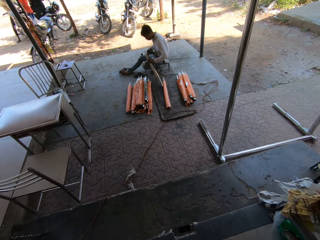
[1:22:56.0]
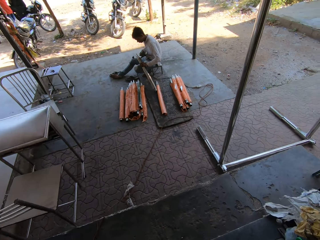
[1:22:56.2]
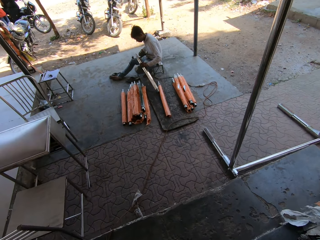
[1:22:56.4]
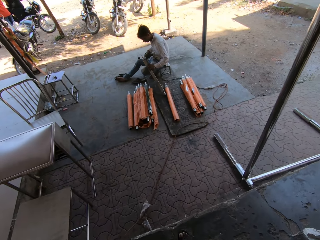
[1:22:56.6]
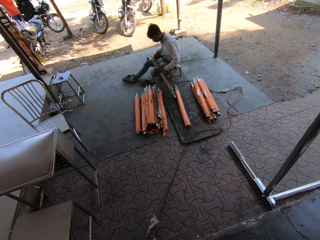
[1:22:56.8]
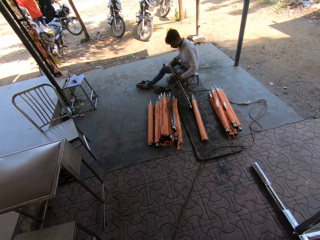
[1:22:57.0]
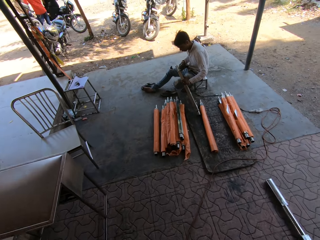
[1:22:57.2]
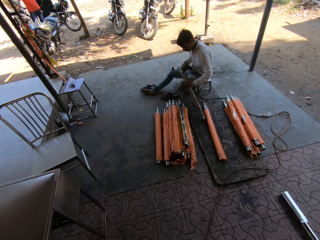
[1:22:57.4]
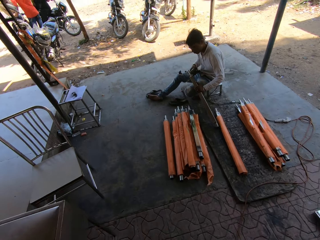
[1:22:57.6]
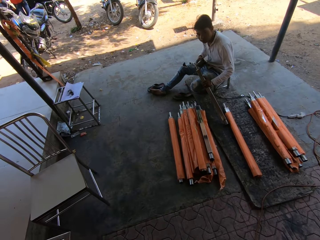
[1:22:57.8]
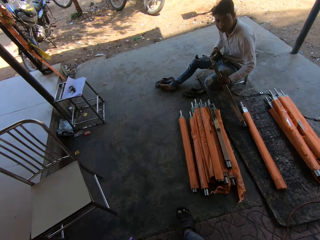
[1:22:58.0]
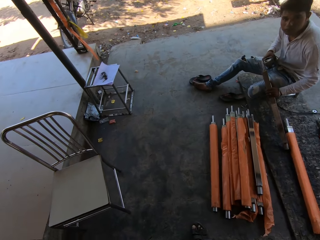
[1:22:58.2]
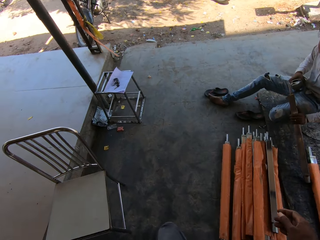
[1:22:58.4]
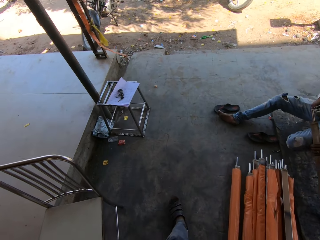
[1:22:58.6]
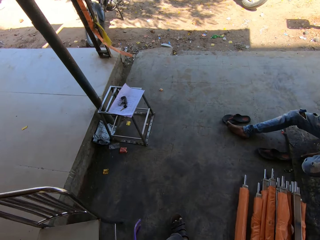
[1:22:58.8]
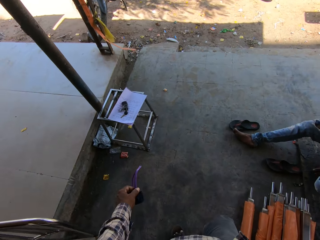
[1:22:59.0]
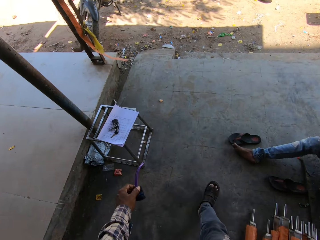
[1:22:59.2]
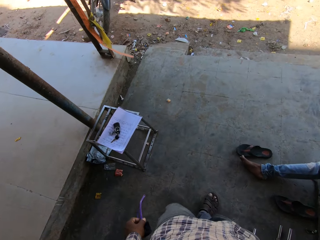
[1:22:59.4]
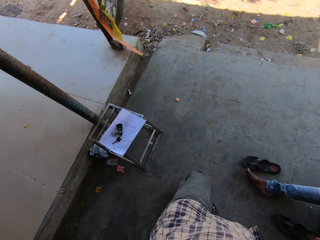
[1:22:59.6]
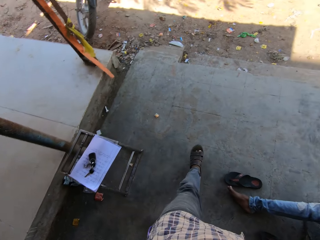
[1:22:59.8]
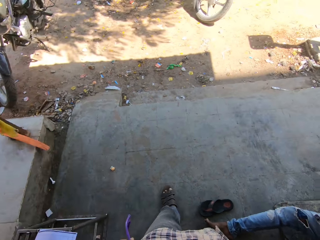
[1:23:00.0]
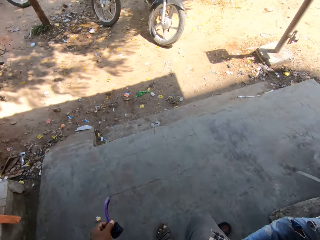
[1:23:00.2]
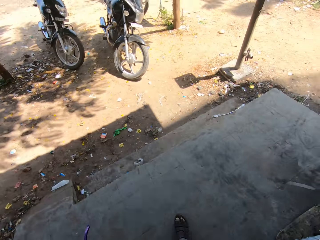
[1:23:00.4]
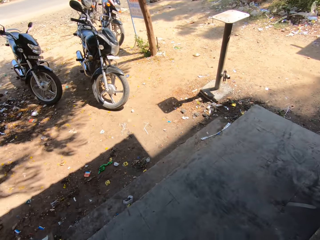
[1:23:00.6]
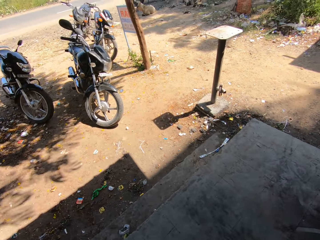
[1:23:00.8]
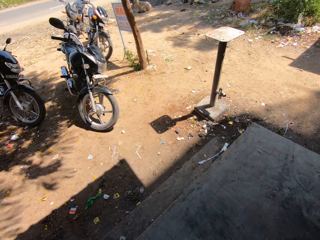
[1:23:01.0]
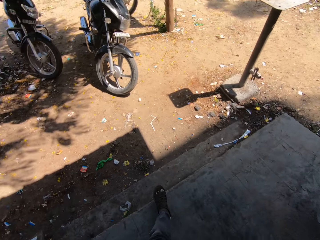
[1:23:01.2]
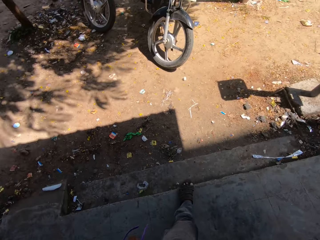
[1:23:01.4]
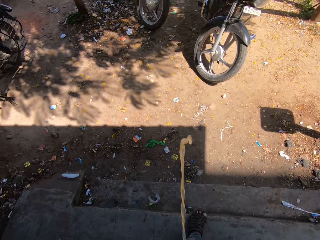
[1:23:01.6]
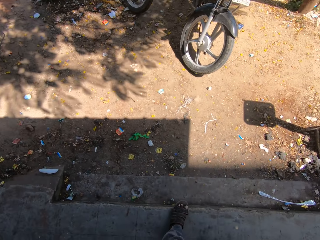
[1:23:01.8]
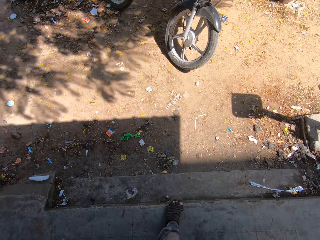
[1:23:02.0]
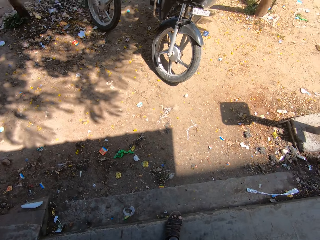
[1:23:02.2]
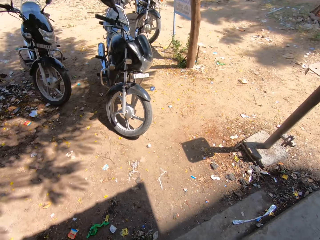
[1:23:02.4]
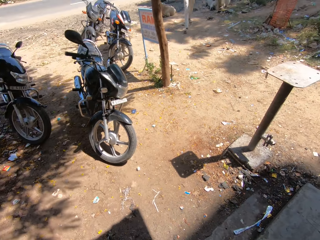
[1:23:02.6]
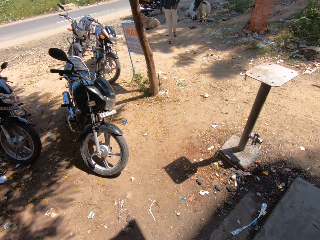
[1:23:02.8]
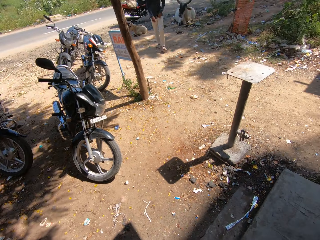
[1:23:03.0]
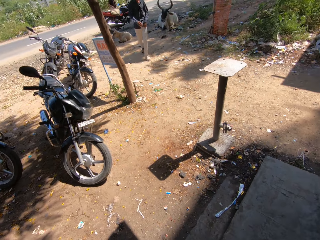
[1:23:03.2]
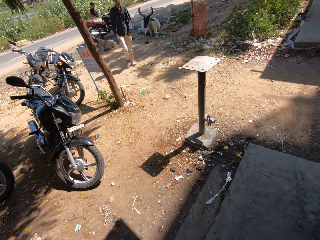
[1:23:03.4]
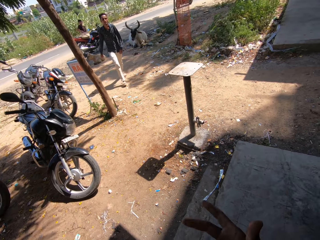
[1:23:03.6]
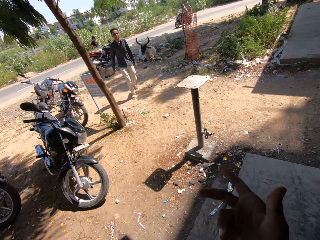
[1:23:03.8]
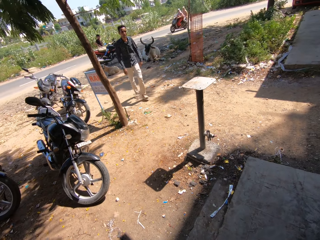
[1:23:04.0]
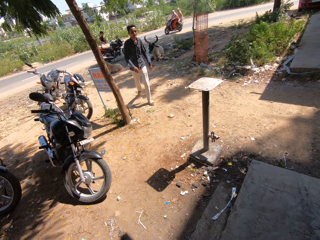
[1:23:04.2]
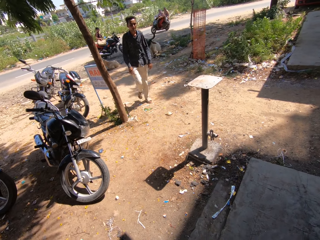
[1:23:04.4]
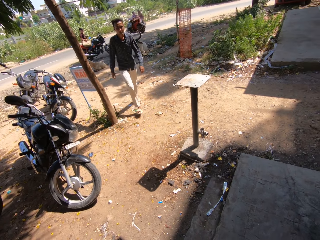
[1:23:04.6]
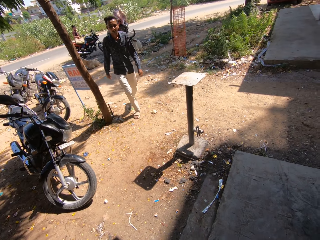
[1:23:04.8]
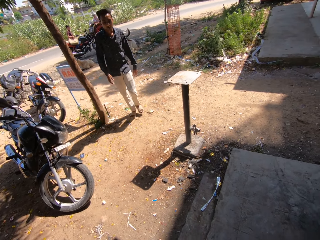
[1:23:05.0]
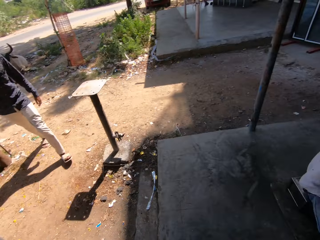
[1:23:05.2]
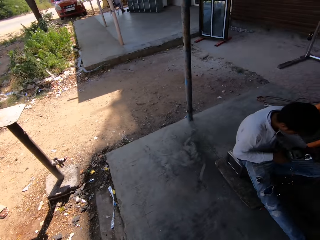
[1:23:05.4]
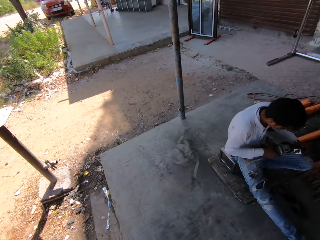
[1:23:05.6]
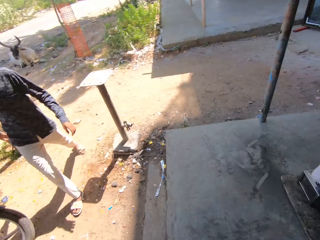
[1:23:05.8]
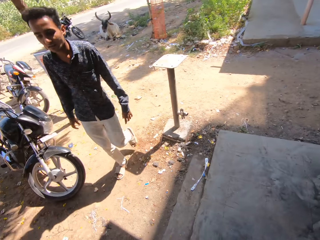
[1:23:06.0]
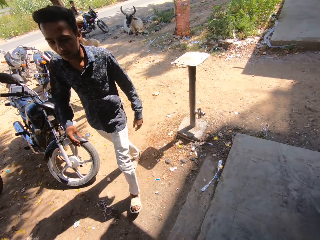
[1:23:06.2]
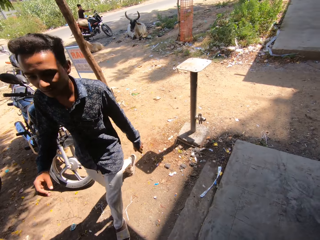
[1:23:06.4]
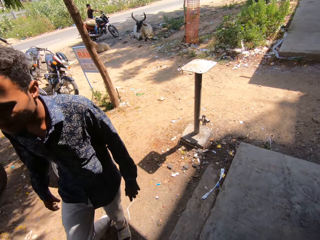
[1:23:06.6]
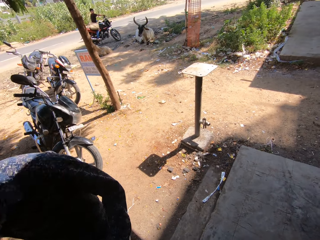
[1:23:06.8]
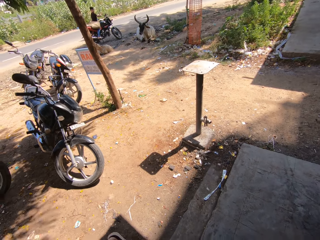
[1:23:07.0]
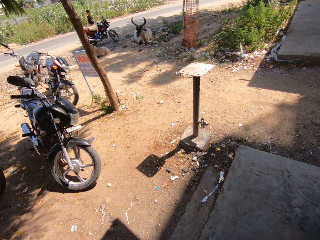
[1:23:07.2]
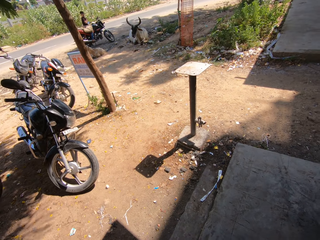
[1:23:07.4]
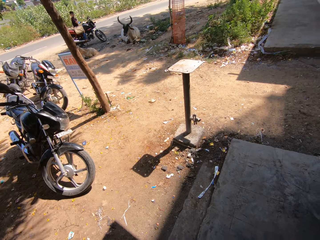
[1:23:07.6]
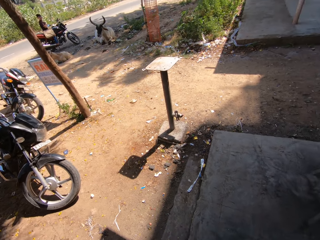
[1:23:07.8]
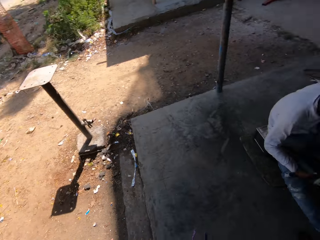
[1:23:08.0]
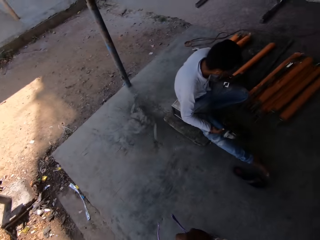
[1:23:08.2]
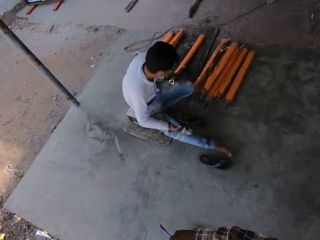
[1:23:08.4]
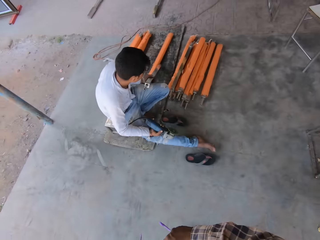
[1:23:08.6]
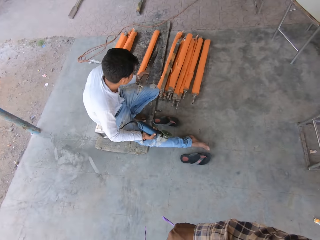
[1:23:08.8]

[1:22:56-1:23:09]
The camera wearer walks towards a man. The man smoothens a rod with a sanding machine in his right hand. The camera wearer looks around.

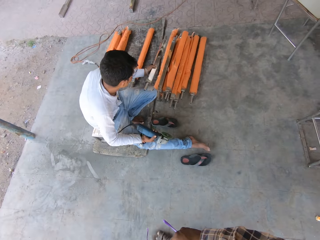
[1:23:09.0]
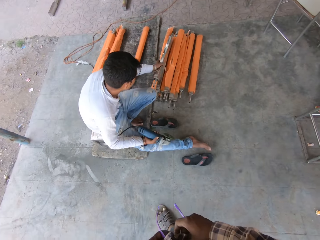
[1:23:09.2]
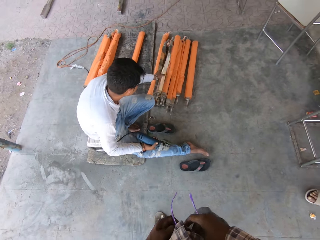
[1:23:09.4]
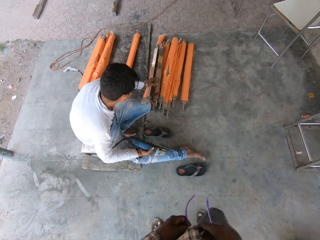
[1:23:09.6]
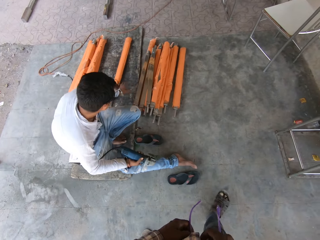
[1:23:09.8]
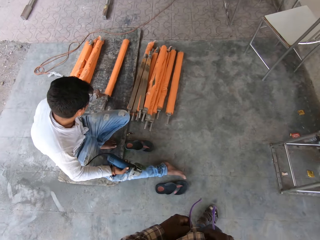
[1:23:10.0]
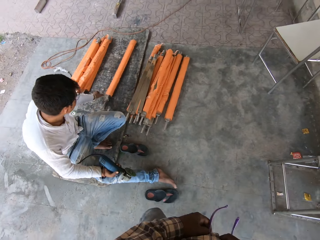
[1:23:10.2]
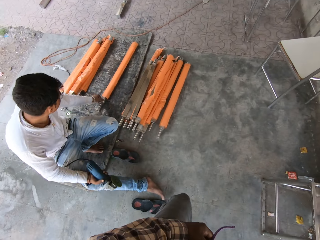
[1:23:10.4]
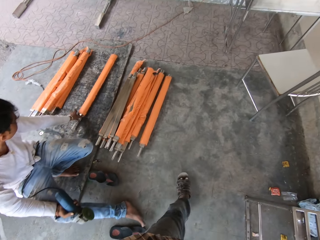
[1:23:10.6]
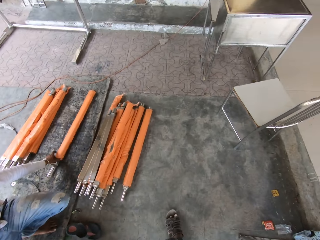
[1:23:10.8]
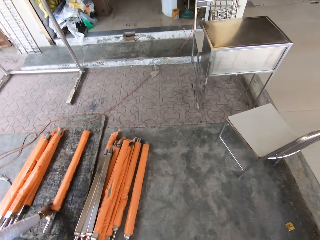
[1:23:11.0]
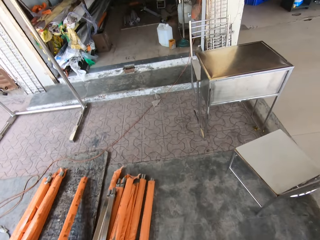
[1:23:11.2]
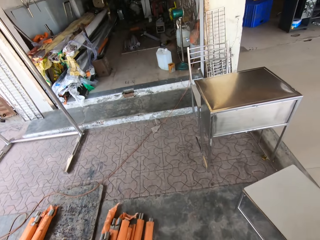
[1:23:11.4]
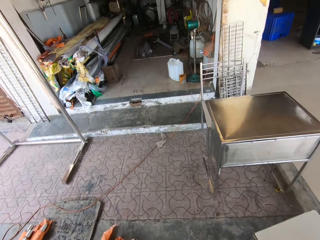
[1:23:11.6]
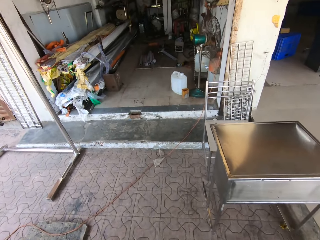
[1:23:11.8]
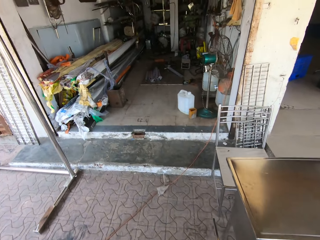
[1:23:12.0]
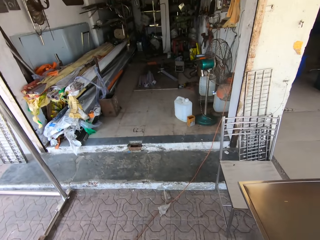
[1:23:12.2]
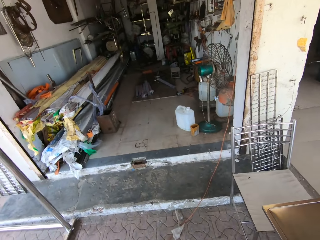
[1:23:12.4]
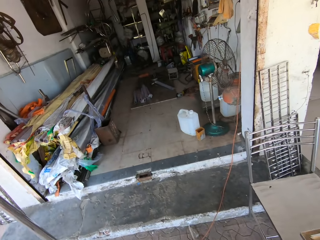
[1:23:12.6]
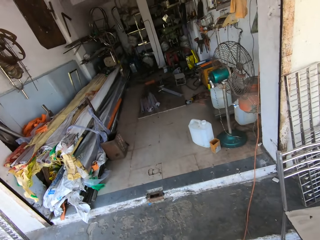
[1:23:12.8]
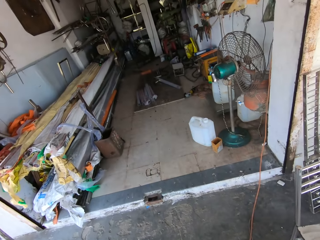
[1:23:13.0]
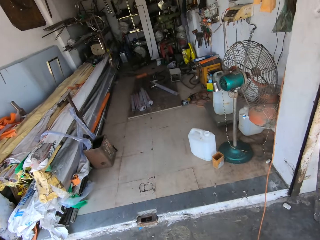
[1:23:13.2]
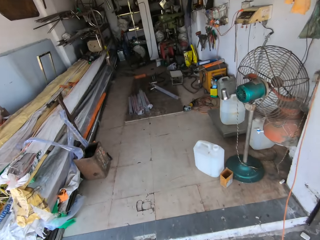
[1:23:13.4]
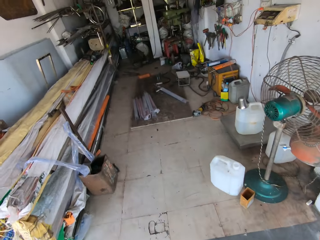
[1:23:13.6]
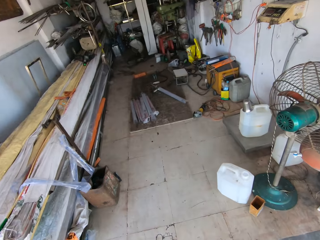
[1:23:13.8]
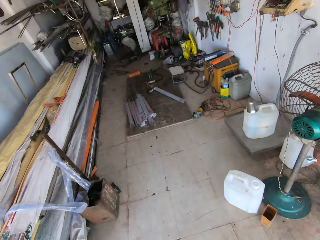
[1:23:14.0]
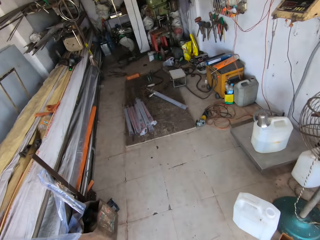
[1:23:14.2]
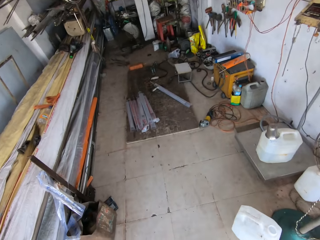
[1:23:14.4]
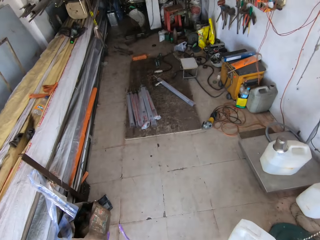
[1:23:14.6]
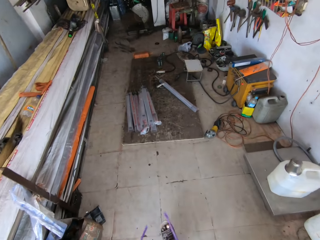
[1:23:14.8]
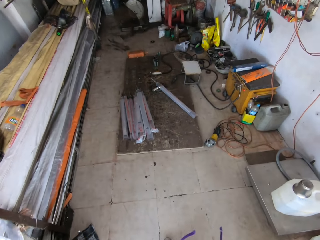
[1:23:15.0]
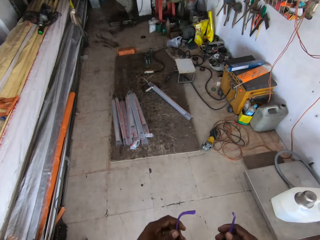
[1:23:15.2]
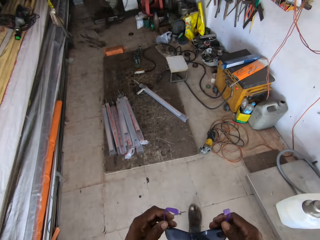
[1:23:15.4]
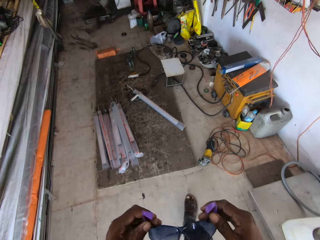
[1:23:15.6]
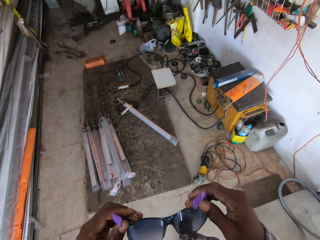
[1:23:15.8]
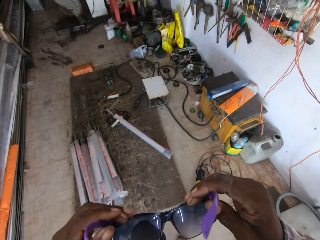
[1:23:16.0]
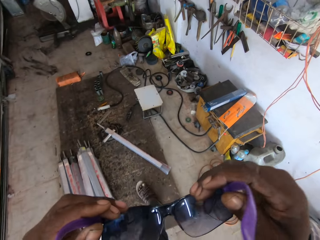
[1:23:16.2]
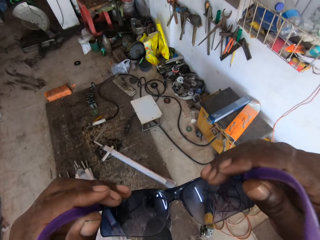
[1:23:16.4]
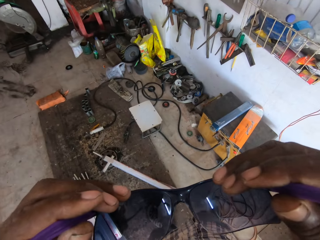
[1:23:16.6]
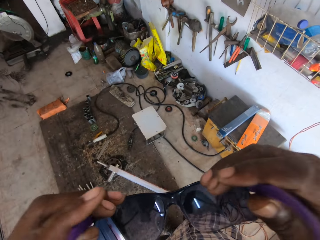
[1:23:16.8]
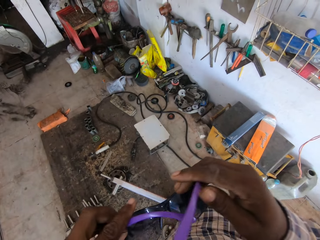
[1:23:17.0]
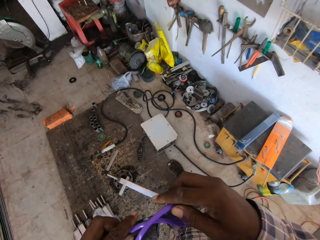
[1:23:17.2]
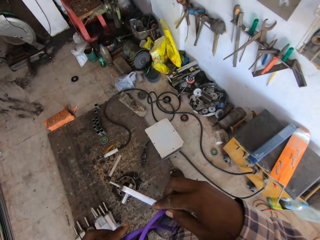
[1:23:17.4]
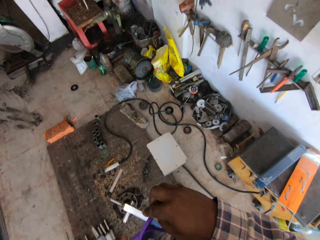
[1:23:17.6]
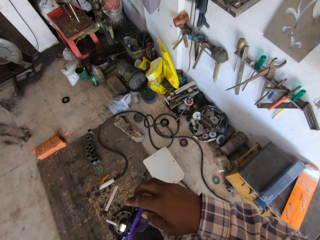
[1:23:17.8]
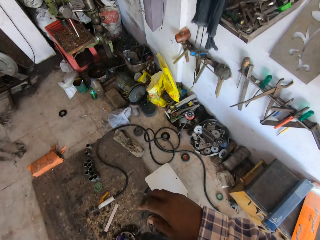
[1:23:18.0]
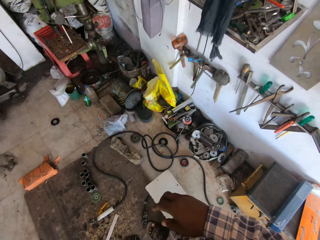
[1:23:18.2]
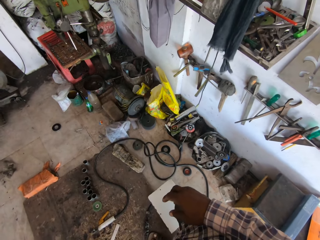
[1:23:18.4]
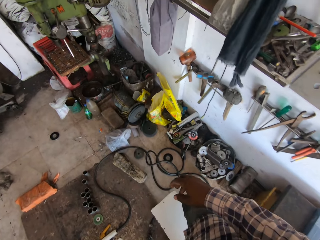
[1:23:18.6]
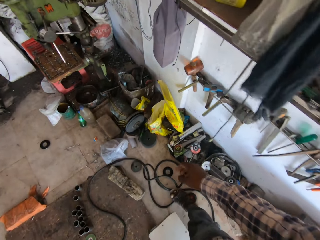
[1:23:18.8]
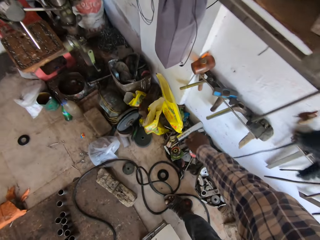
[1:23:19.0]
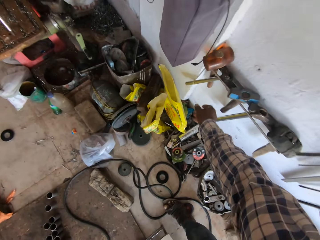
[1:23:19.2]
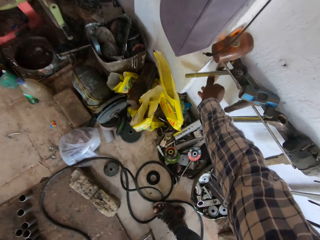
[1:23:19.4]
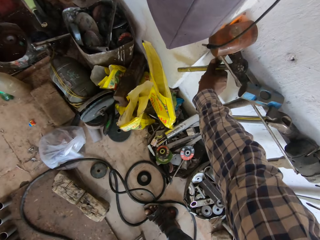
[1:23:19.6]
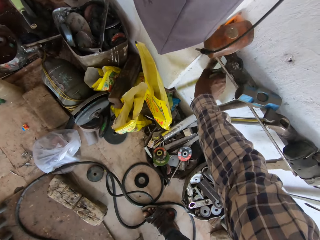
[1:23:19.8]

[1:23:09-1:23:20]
The man adjusts the position of the rectangular pipe in his right hand. The camera wearer walks towards the welding machine.
